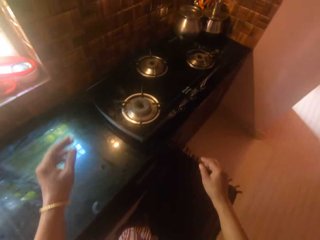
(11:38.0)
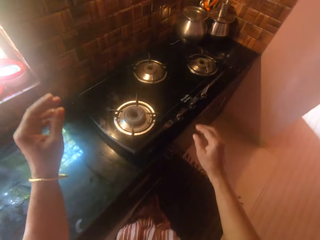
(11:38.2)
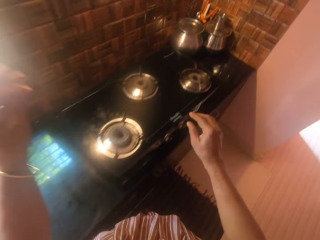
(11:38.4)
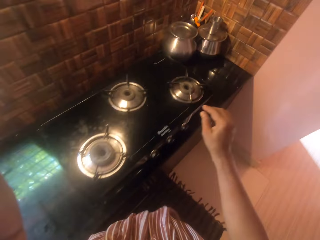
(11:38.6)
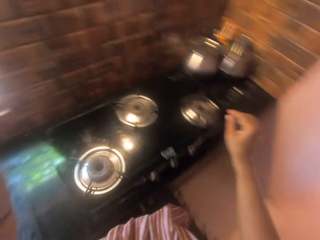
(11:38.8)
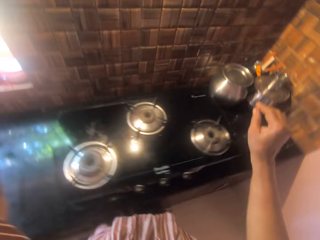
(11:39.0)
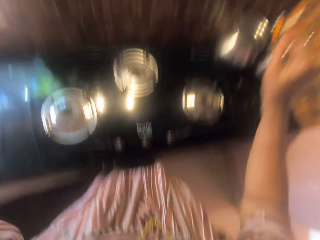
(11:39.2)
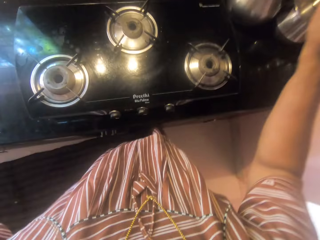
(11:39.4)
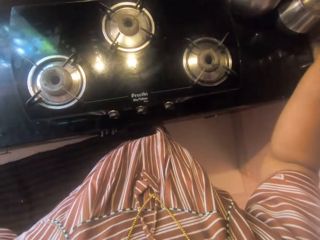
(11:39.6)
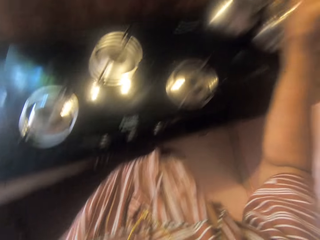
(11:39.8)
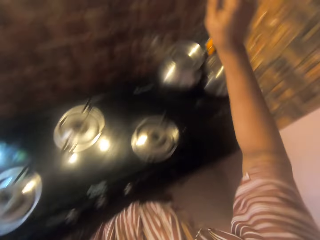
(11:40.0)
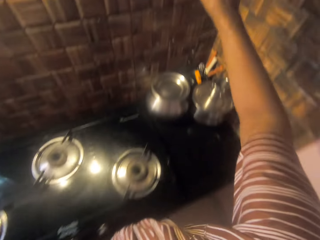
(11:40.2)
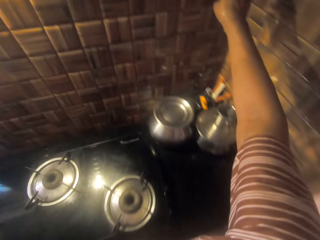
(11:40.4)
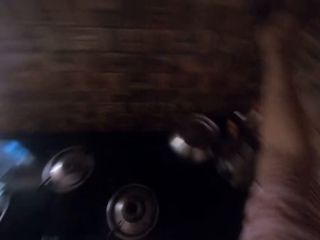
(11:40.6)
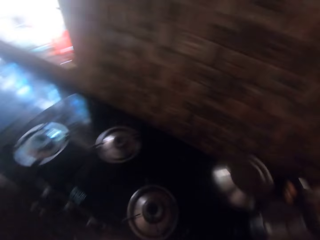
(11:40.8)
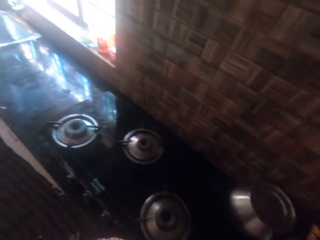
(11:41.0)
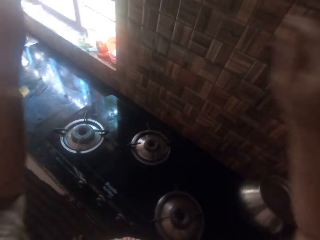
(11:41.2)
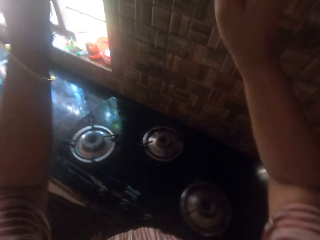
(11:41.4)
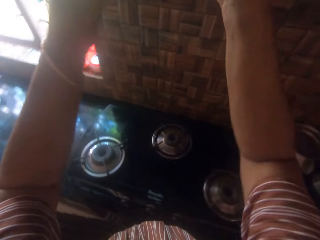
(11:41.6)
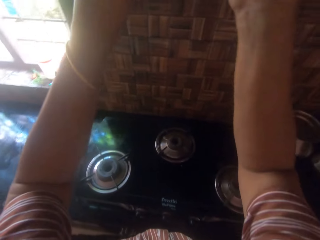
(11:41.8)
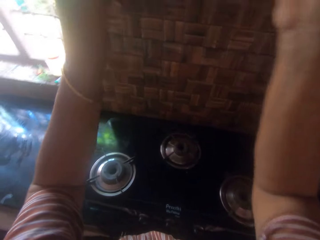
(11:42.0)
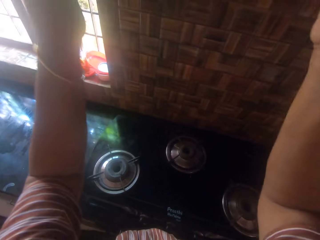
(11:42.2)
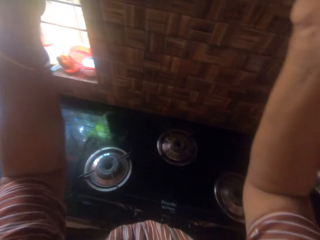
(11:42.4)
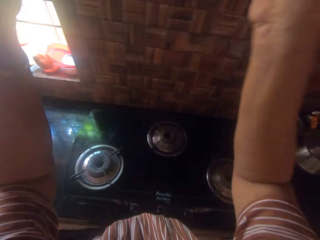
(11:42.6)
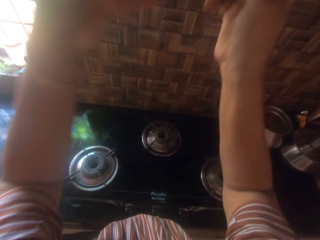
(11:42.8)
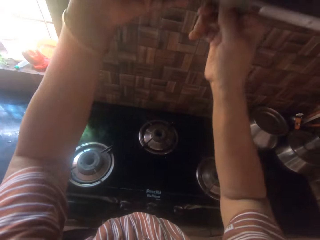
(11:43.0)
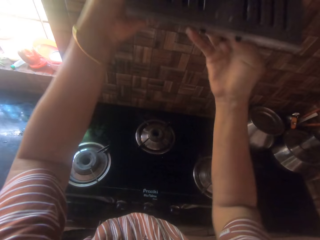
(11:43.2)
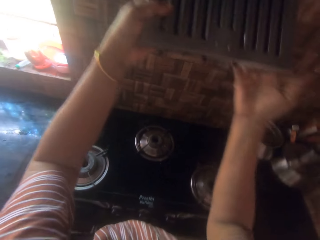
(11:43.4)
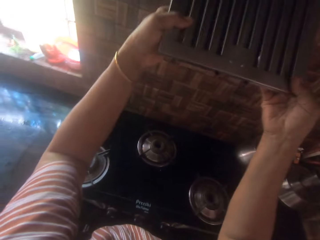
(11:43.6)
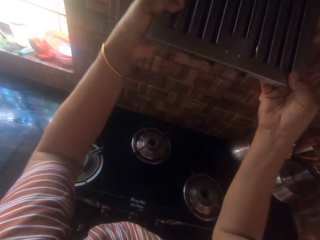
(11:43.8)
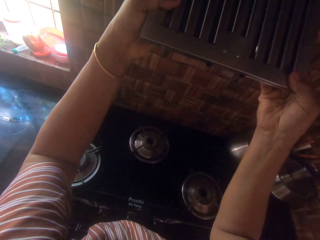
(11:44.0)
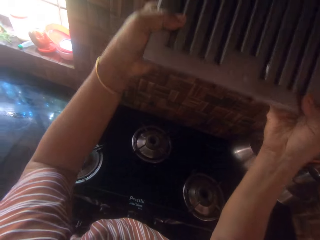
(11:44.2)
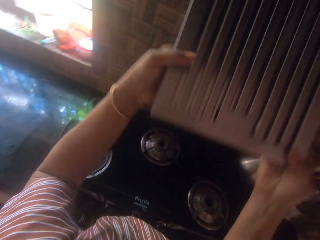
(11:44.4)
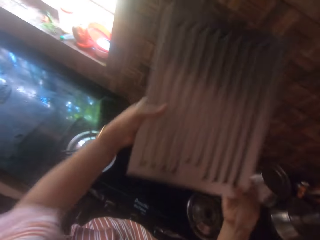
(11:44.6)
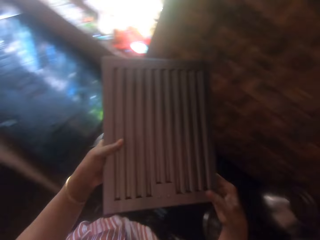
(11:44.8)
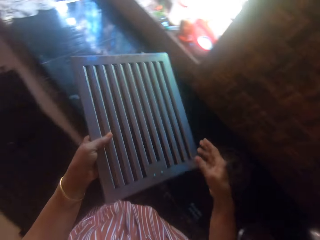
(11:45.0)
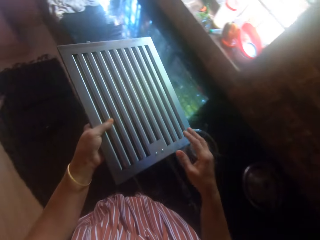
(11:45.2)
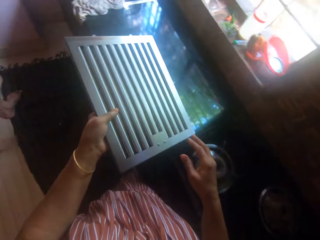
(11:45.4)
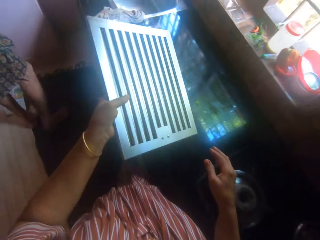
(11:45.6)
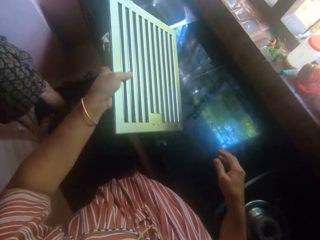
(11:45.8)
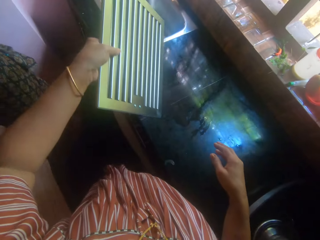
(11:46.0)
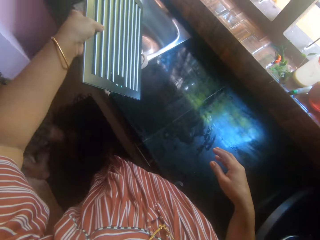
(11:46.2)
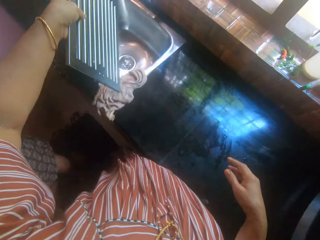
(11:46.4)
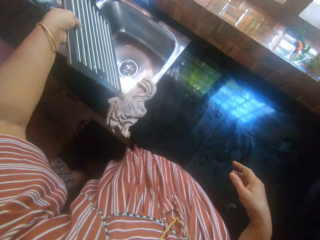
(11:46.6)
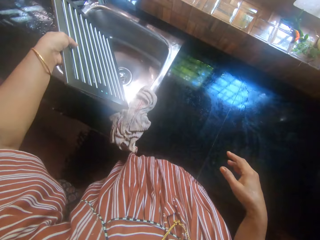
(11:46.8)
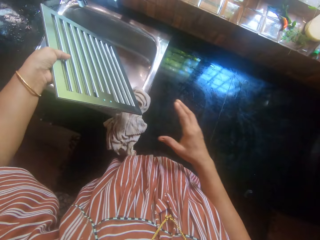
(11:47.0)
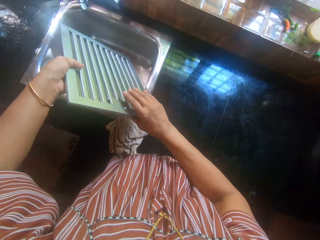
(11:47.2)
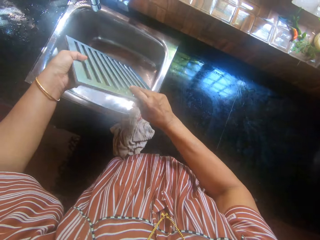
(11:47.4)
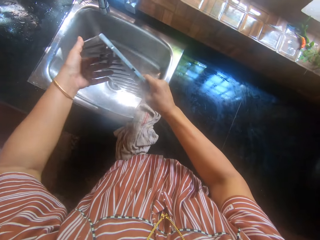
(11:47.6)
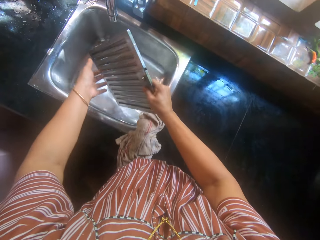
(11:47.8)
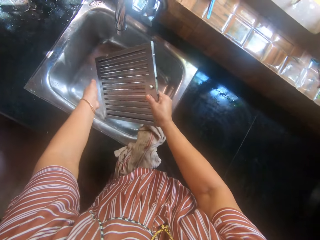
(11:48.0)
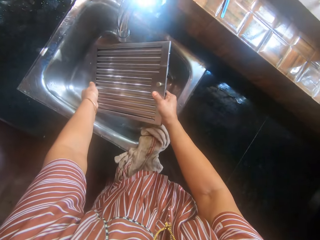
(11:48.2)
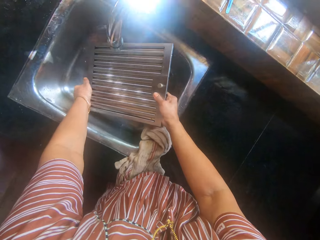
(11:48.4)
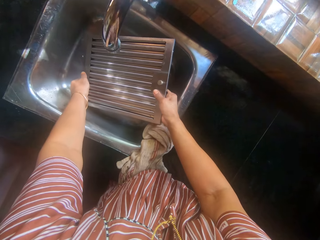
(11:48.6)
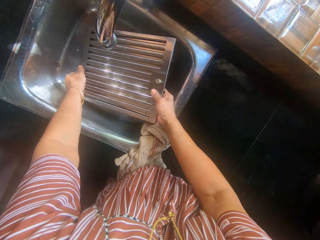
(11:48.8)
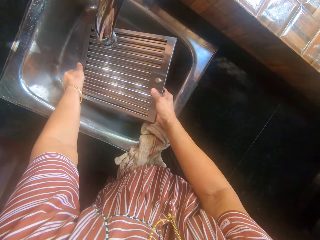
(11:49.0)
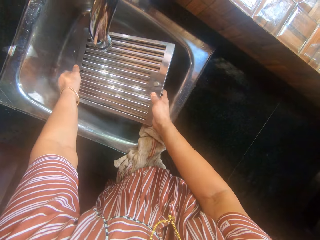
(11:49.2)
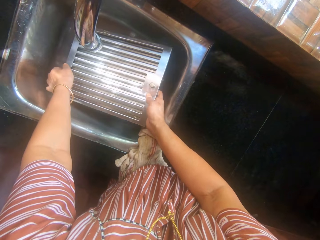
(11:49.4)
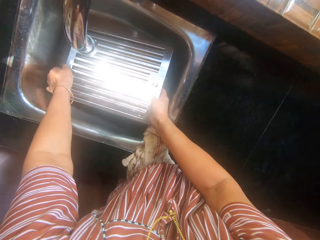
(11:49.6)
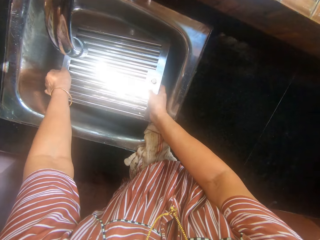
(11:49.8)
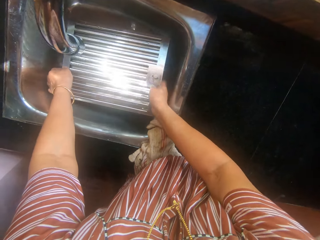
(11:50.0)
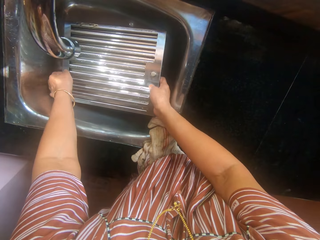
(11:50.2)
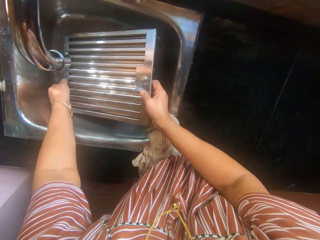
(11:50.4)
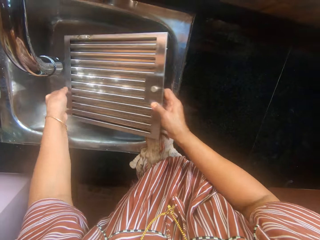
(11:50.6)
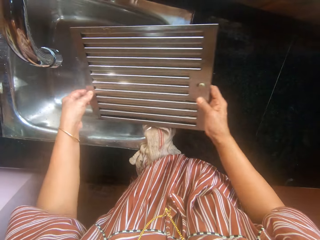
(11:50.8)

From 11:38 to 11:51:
The camera wearer walks from the gas cooker to the light switch on the wall. She switches off the lights with her right hand. She picks up the vent louver. She carries a serrated metal to the sink with her hands. She walks around the kitchen. A person walks in the kitchen. The camera wearer places the vent louver in the sink.

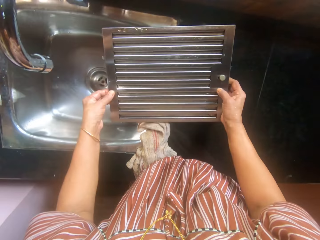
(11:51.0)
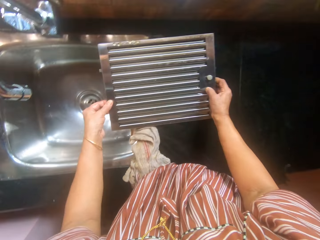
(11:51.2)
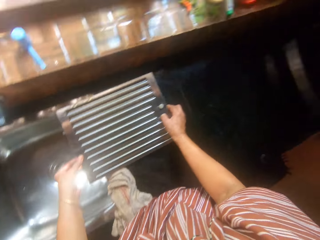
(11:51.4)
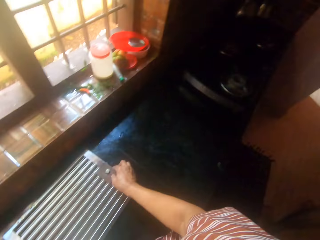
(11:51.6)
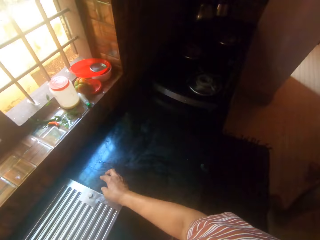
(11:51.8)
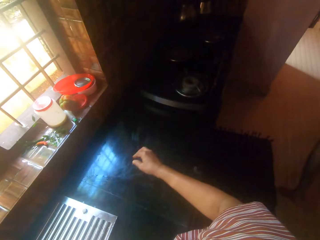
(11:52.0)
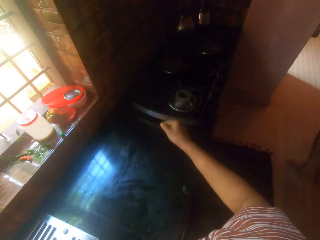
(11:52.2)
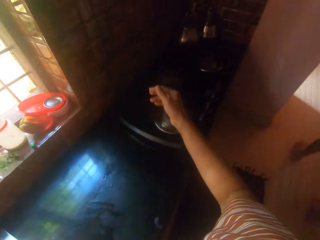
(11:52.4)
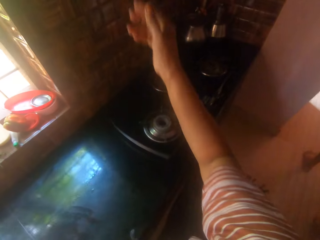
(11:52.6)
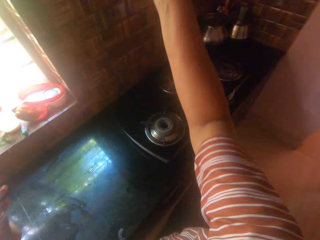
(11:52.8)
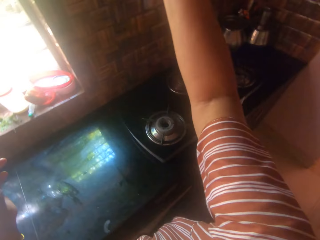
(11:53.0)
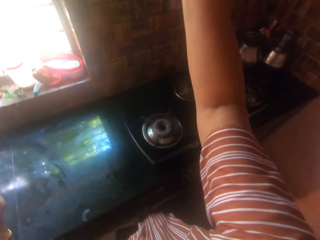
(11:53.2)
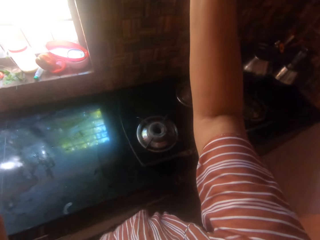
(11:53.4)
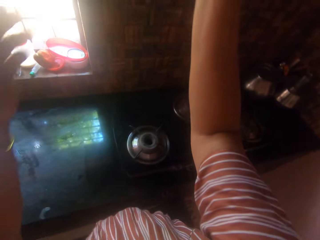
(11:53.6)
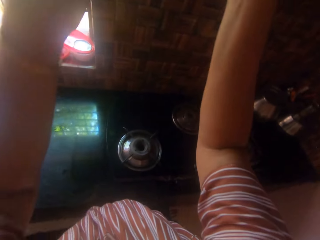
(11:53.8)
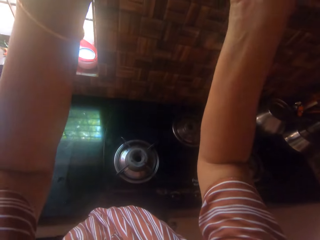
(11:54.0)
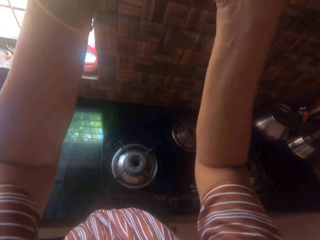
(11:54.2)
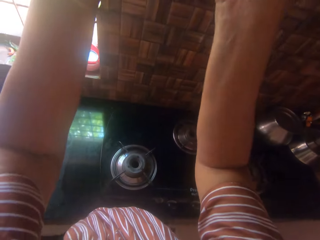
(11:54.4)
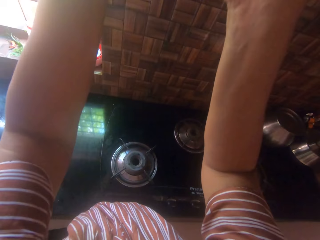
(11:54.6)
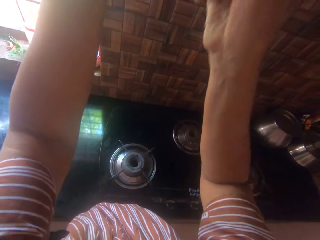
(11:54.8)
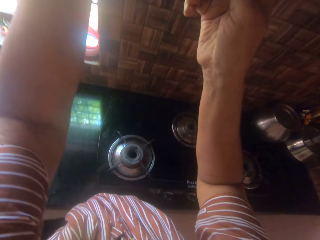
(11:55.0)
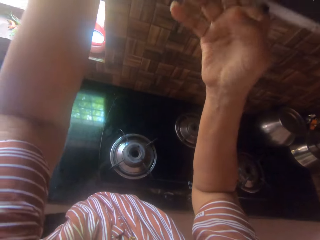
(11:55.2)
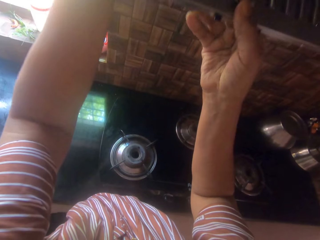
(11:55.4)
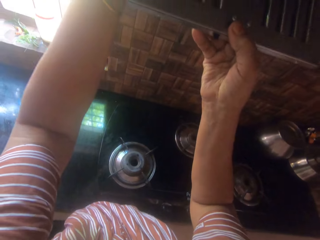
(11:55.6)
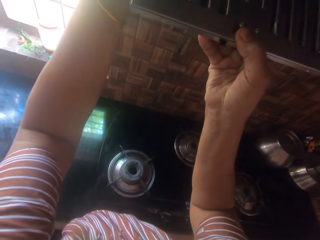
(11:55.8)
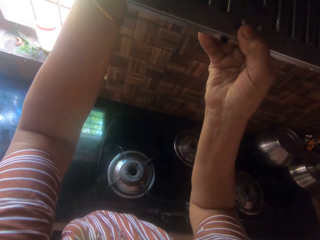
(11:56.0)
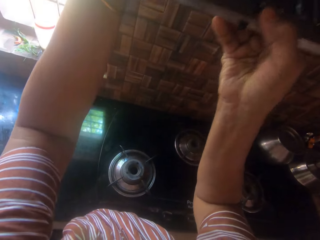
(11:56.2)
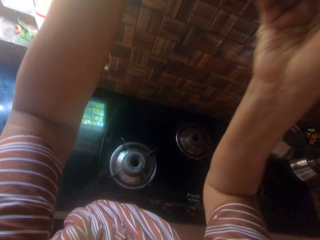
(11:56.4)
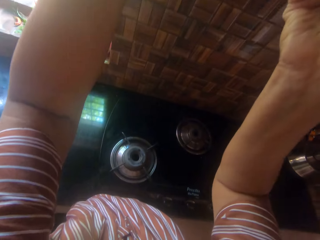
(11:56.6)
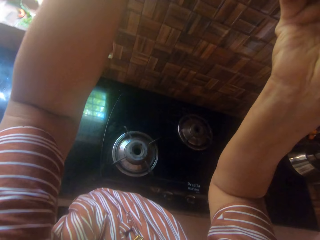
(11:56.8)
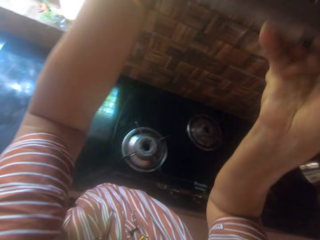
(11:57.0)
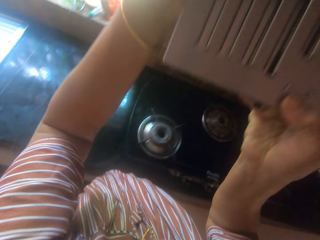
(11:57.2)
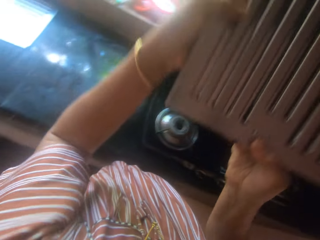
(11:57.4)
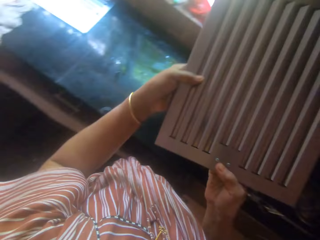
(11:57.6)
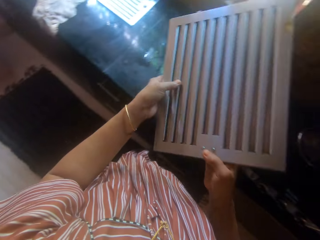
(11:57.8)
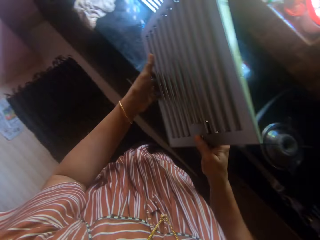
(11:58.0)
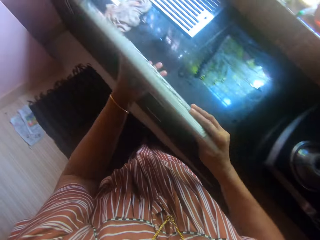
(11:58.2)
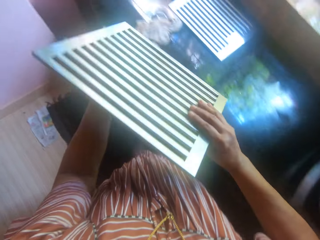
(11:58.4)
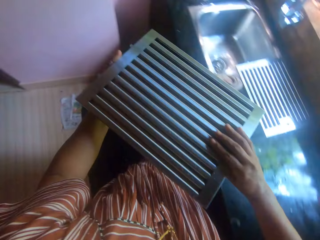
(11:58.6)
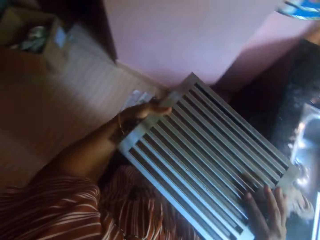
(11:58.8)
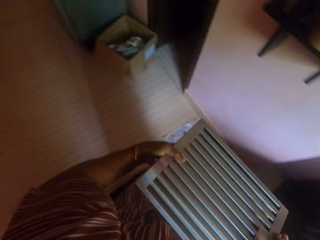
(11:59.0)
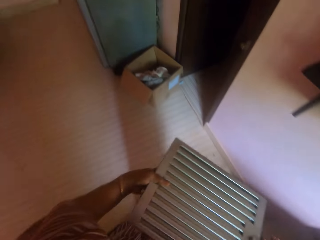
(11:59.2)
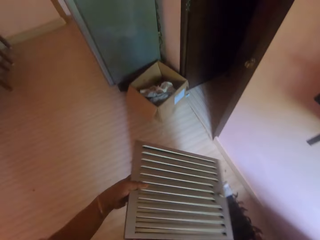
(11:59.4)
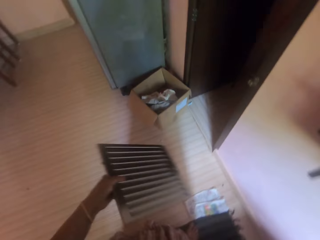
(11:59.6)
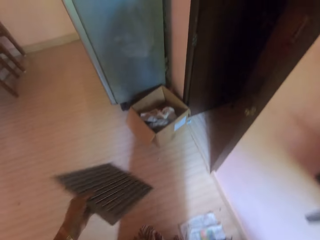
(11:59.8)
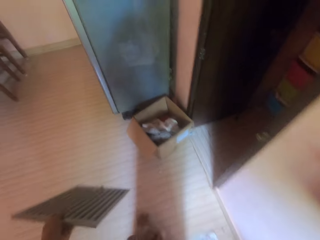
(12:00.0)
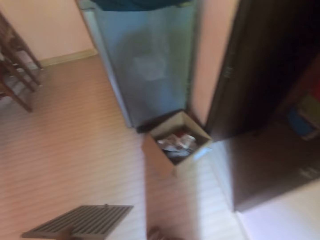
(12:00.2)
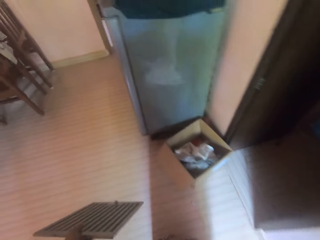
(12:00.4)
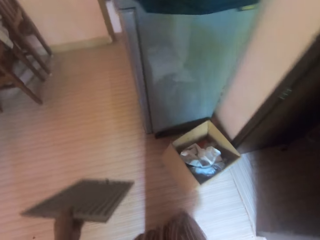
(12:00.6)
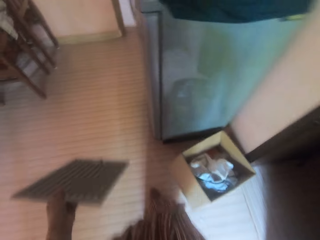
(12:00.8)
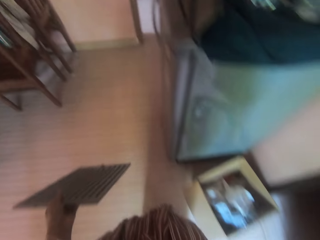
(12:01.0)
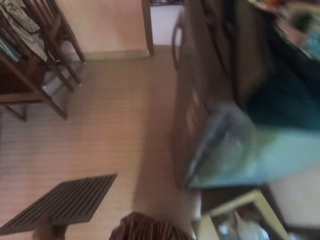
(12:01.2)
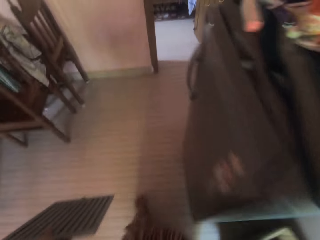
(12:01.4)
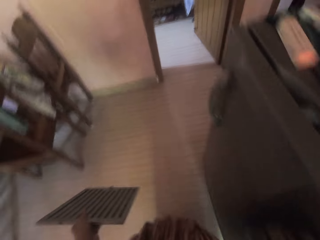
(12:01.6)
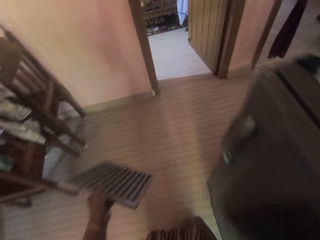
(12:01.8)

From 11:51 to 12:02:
The camera wearer places the serrated metal or vent louver on the slab with her hands. She picks up the vent louver. She carries the serrated metal to a man on a bed in a bedroom. She walks around the kitchen.
